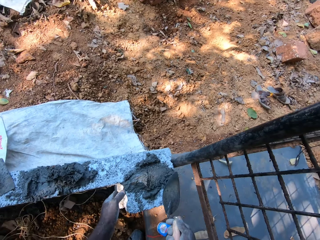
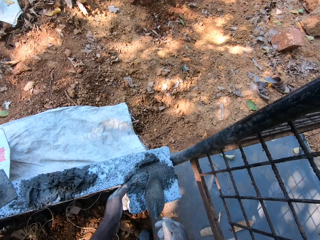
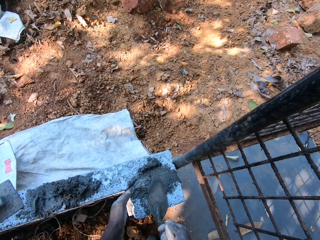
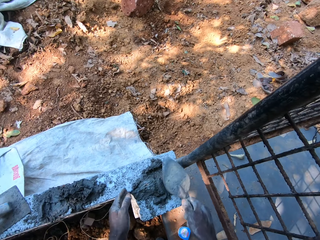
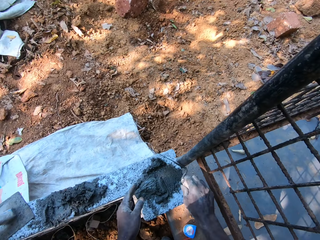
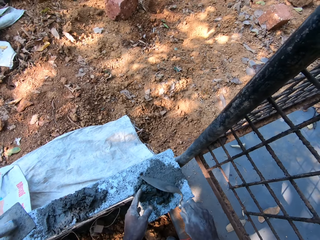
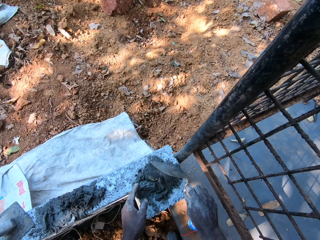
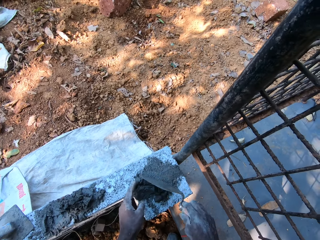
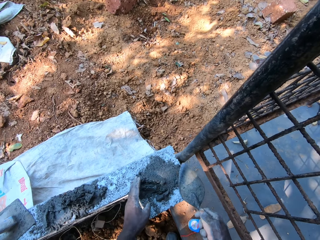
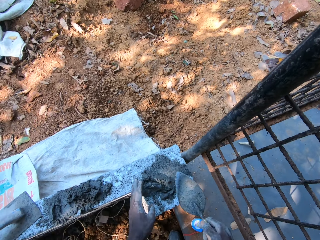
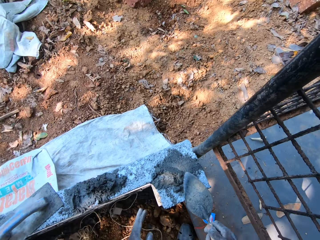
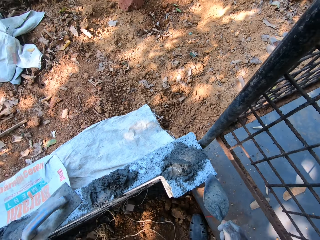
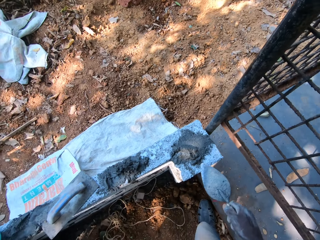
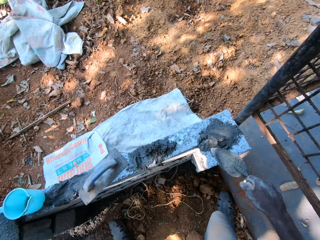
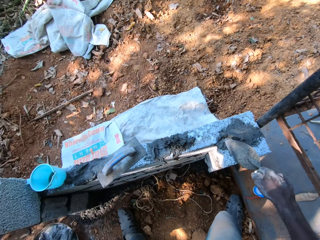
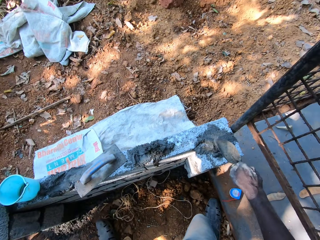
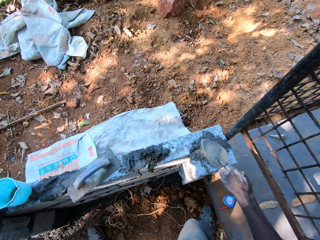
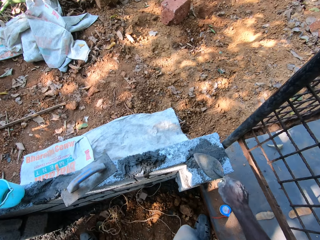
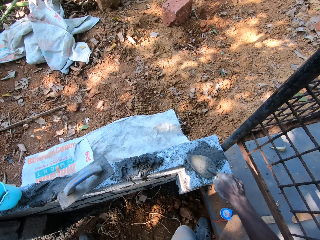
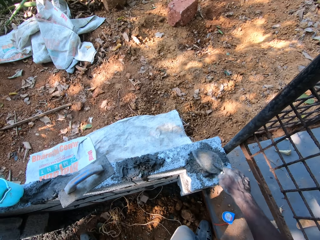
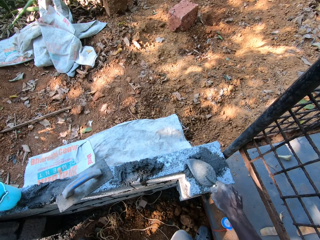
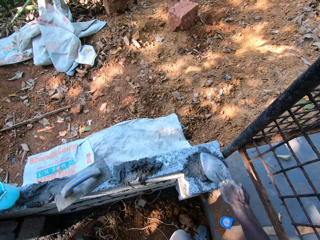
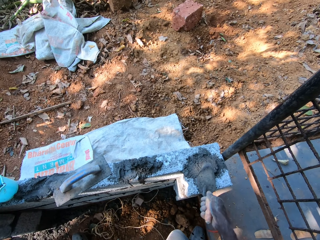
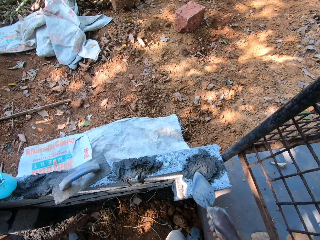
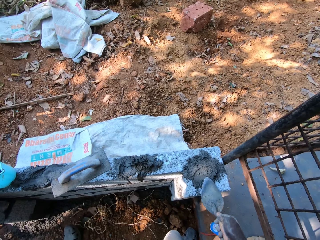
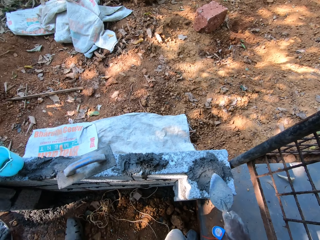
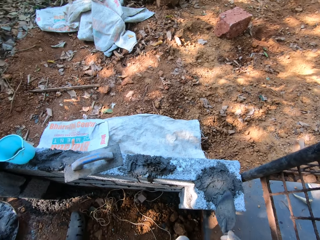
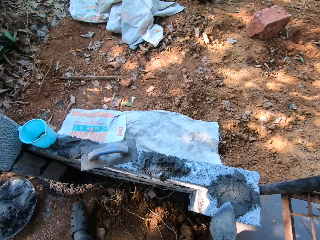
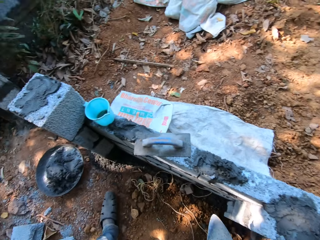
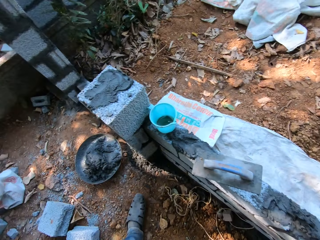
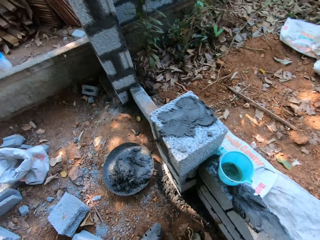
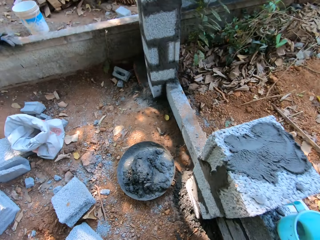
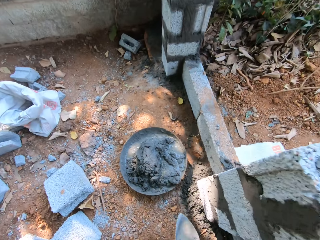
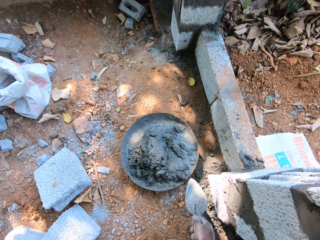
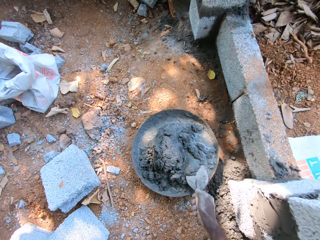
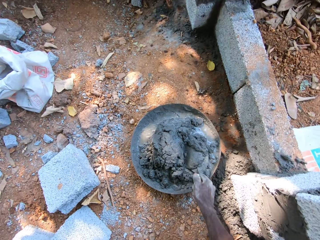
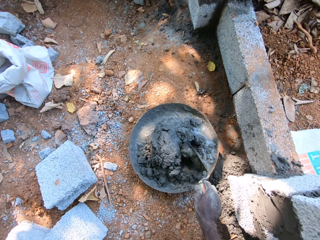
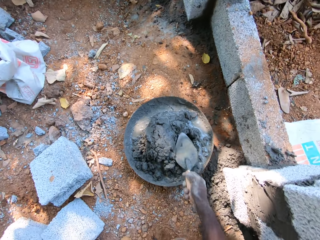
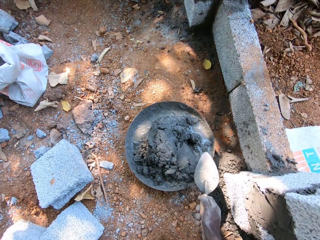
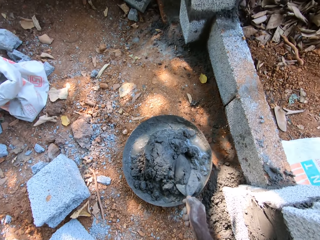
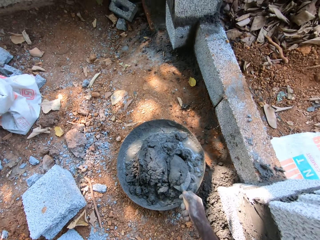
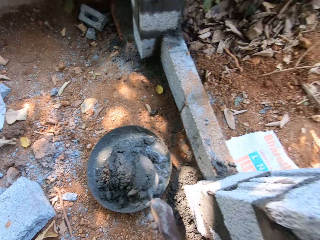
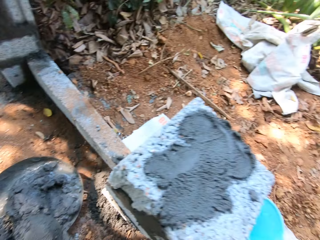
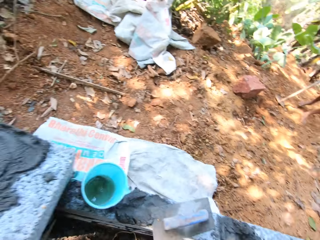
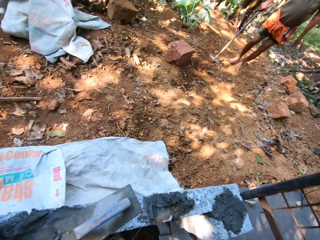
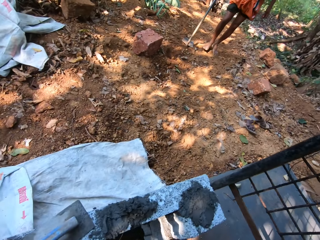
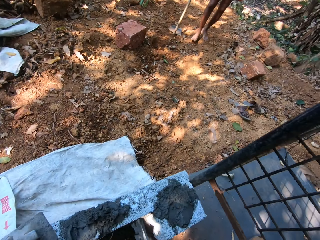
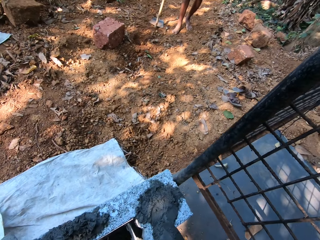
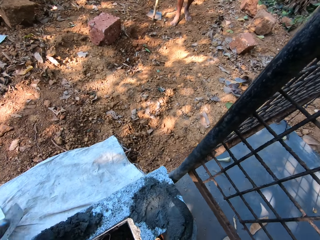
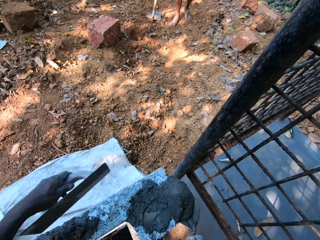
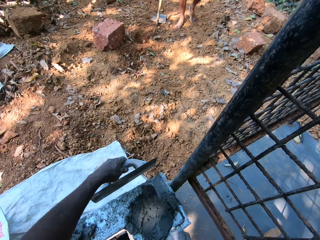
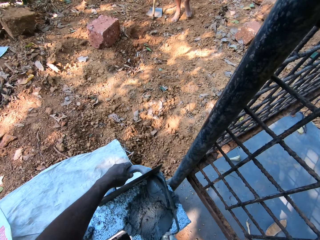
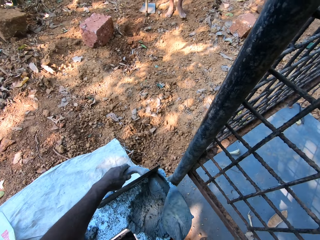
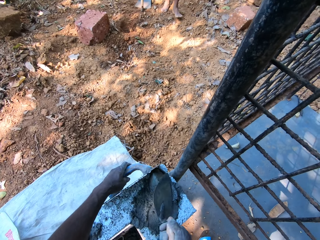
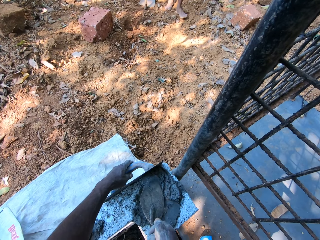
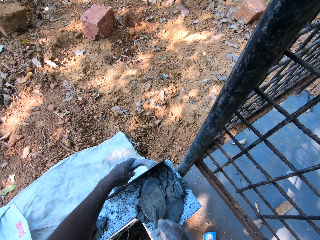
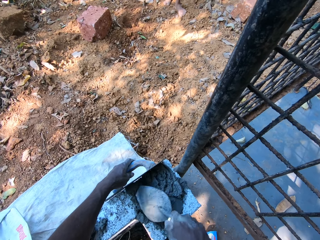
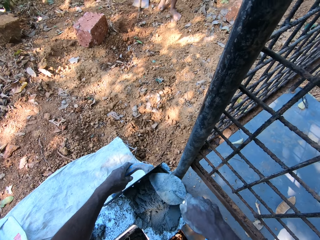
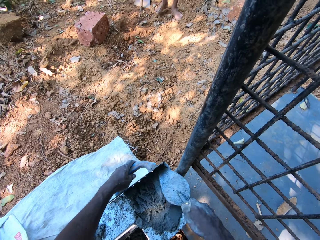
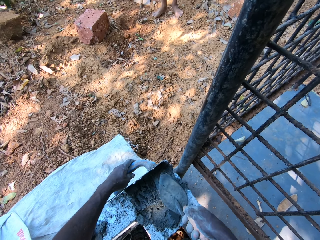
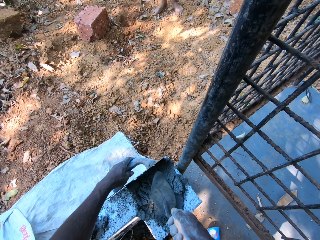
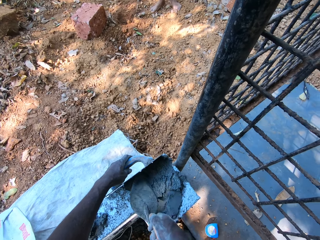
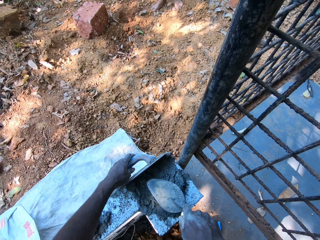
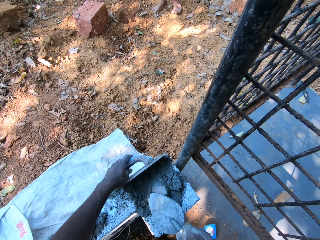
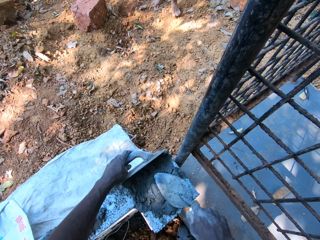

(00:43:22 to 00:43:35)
The camera wearer plasters the wall with the hand trowel in his right hand. He looks around. He mixes the cement mortar in the pan on the ground with the hand trowel in his right hand. He scoops the cement mortar from the masonry head pan on the ground with the hand trowel in his right hand. He looks around. He places a wooden float in his left hand on the wall. He applies the mortar on a concrete brick with the trowel. A person walks. The camera wearer plasters the wall with the hand trowel in his right hand.

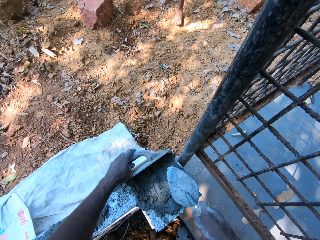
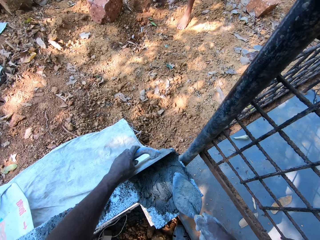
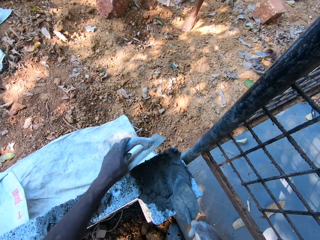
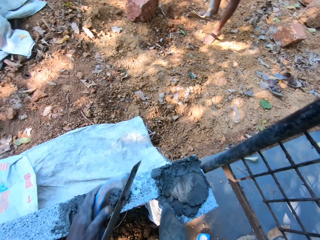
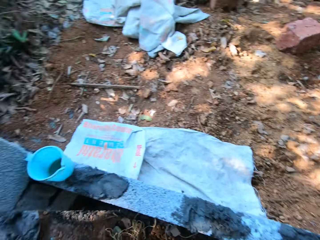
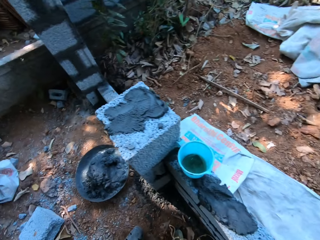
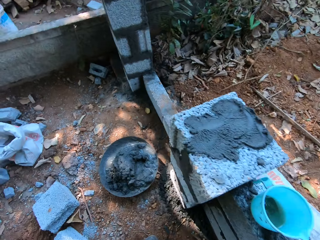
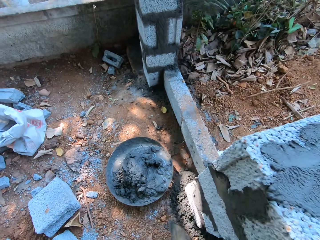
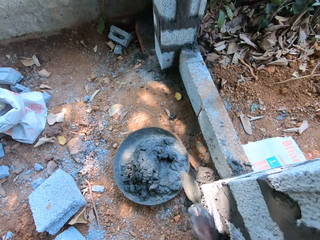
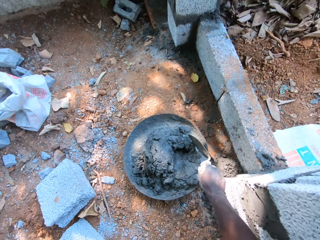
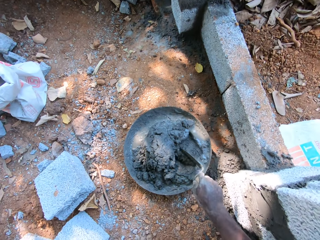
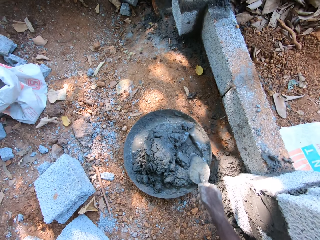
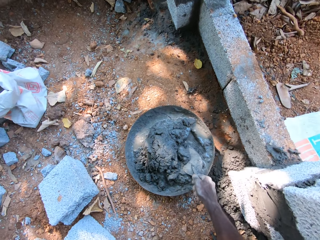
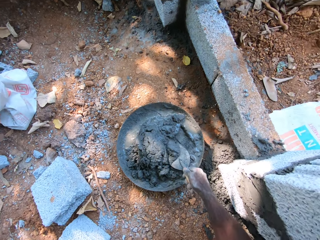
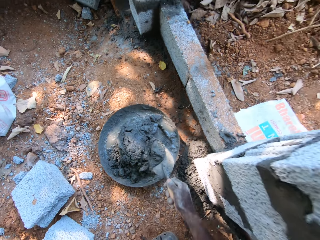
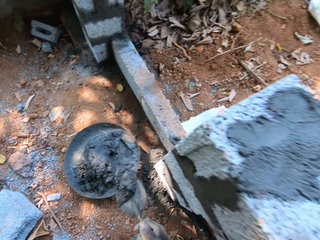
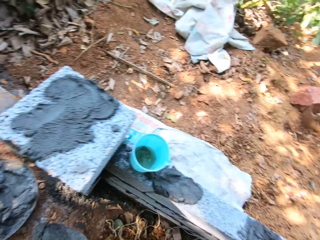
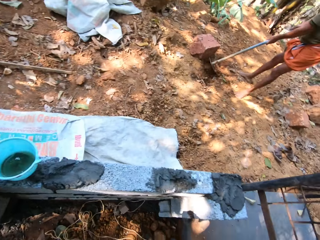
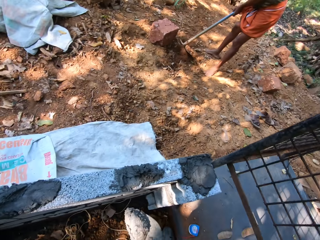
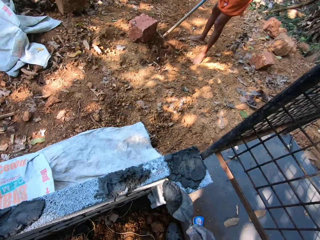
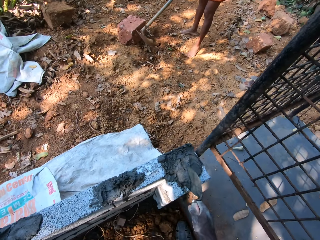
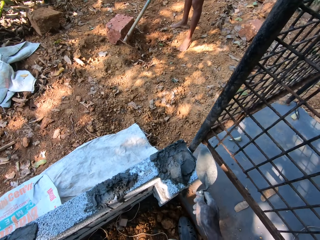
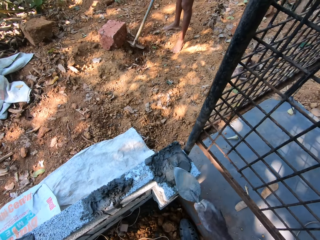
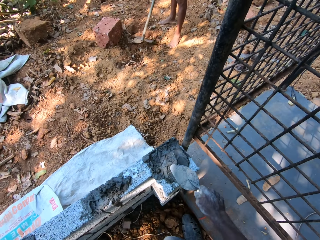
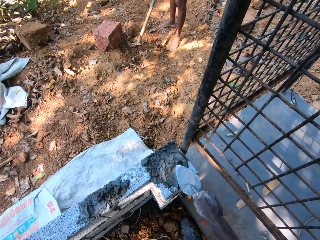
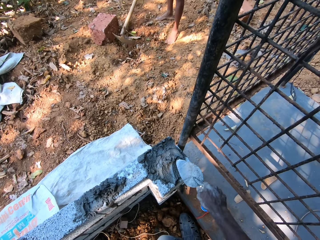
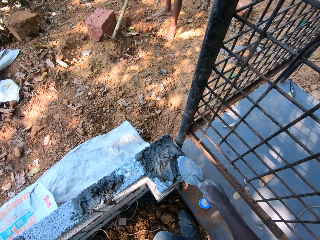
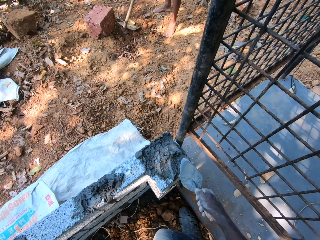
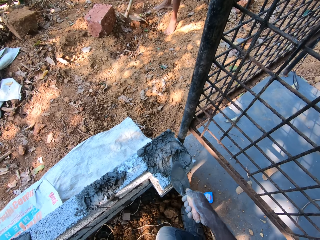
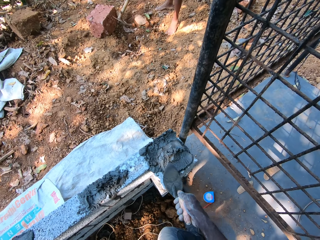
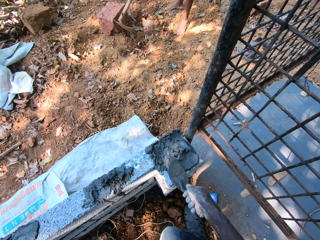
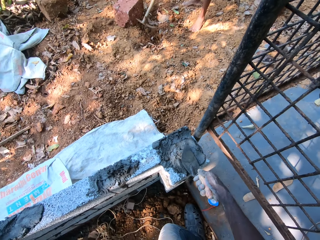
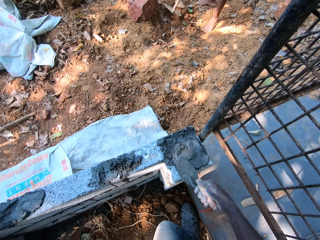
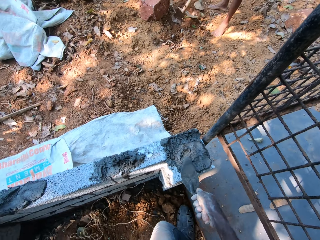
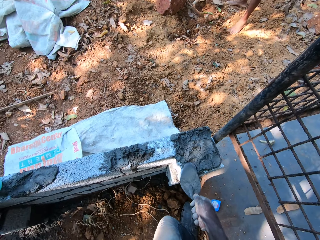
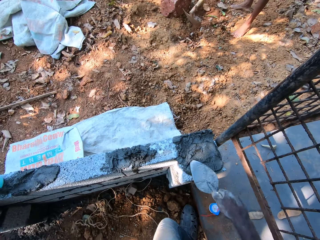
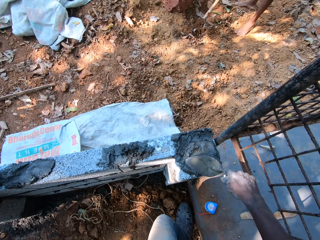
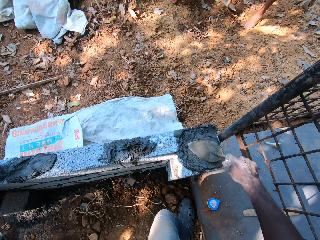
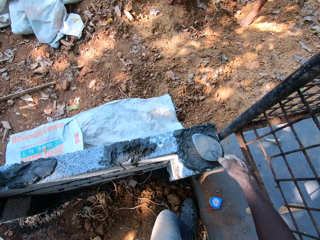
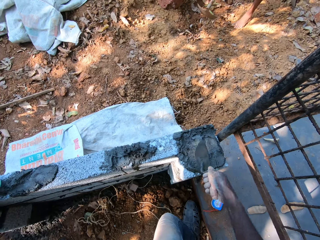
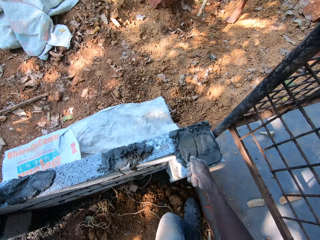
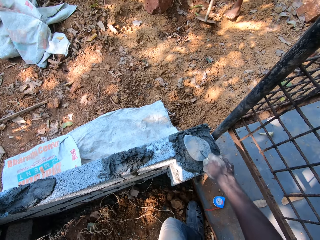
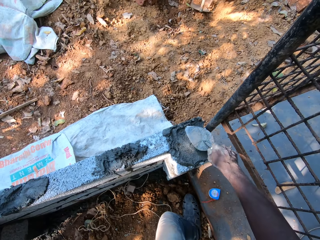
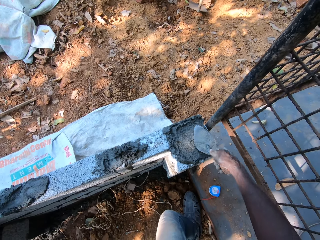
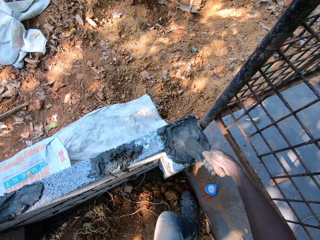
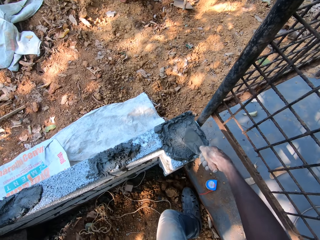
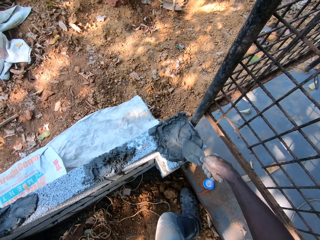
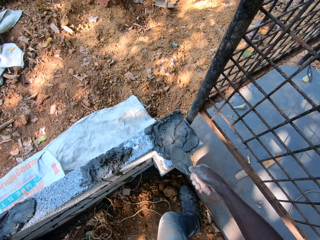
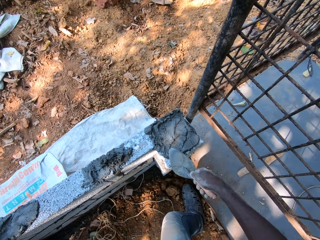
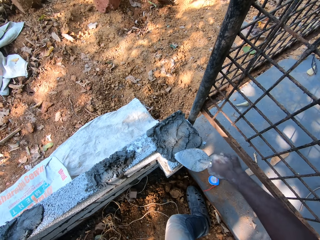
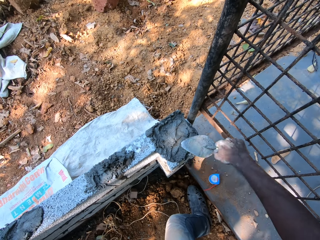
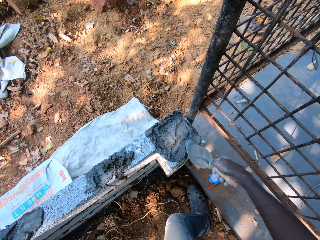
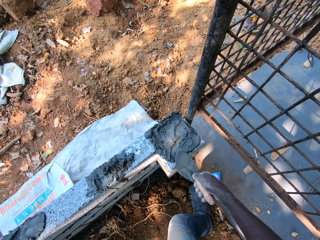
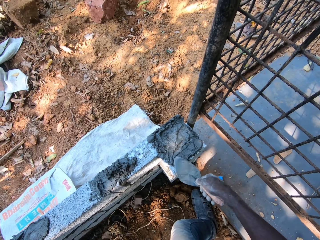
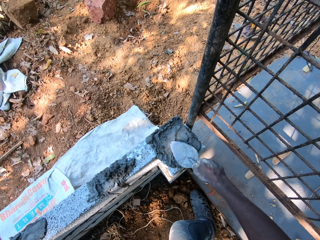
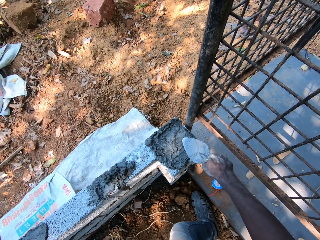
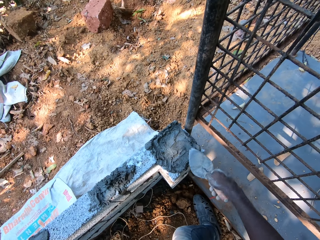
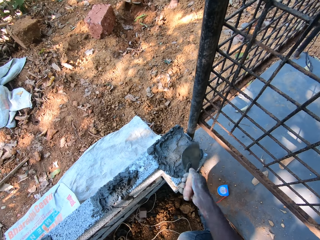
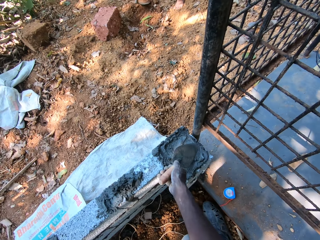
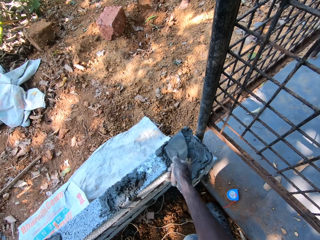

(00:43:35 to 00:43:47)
The camera wearer removes a wooden float from the brick. They look around. They scoop the cement mortar from the masonry head pan on the ground with the hand trowel in their right hand. They look around. They pour the cement mortar on the hand trowel in their right hand on the wall. They apply the mortar on a concrete brick with the trowel. They plaster the wall with the hand trowel in their right hand. A man digs the ground with a hoe in both hands. The camera wearer applies the mortar on the concrete brick with the trowel. The man digs the ground with the hoe.
